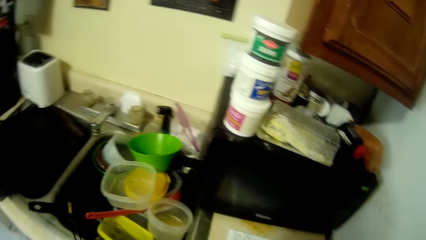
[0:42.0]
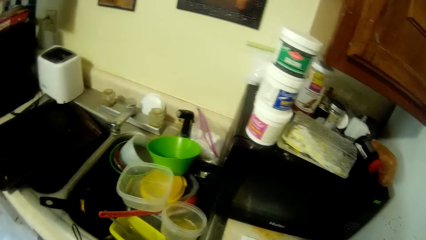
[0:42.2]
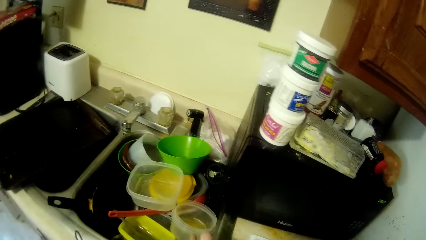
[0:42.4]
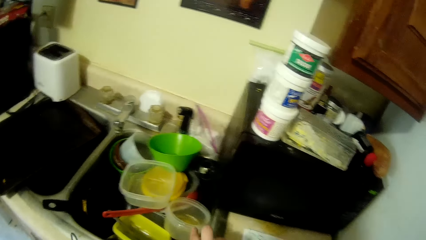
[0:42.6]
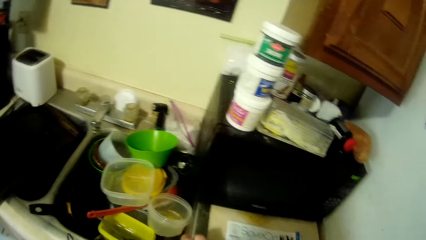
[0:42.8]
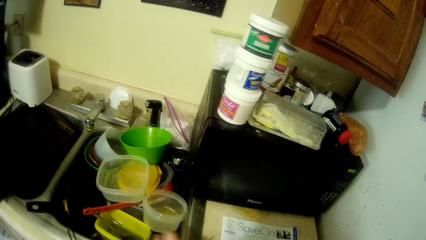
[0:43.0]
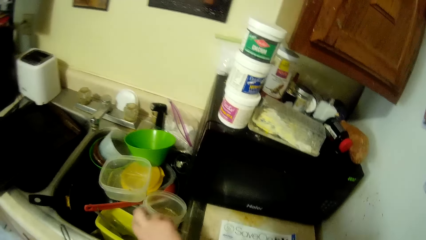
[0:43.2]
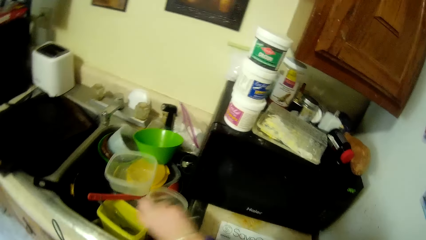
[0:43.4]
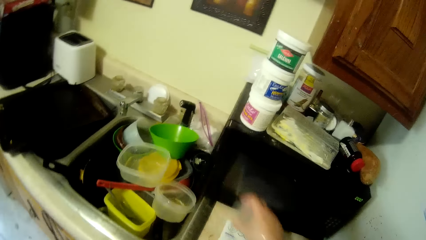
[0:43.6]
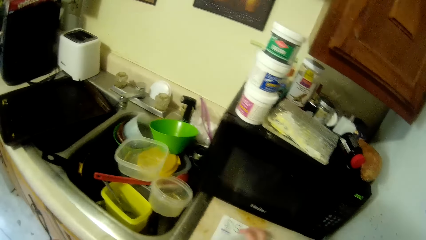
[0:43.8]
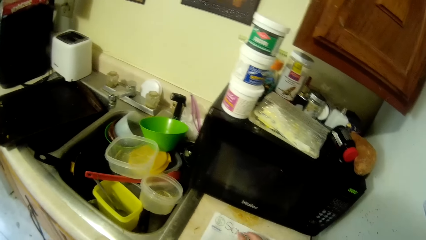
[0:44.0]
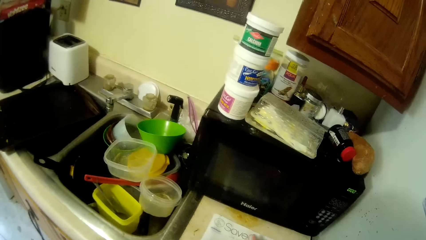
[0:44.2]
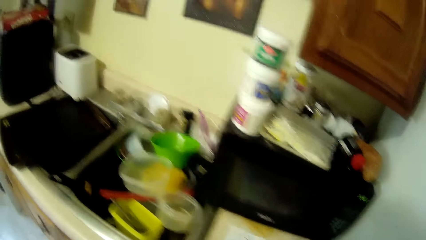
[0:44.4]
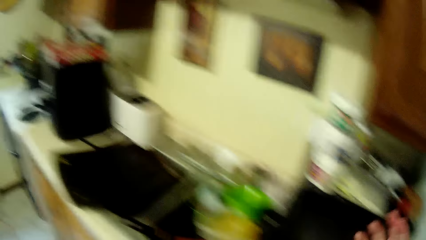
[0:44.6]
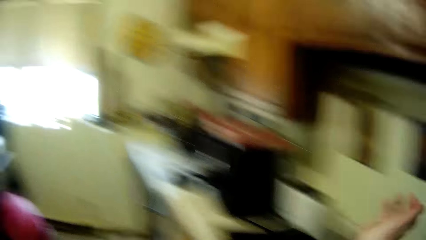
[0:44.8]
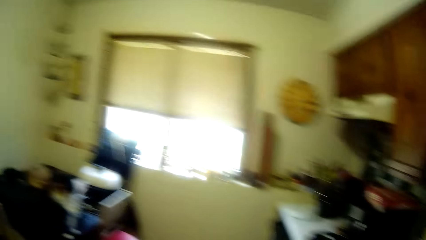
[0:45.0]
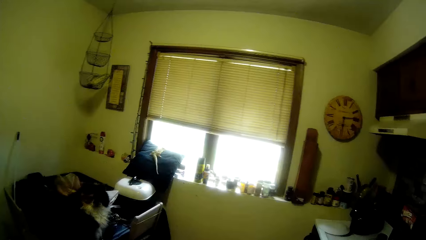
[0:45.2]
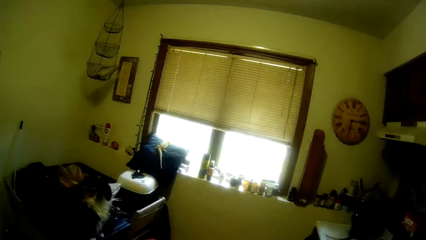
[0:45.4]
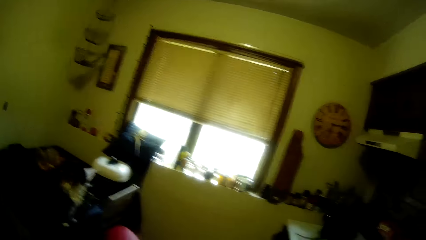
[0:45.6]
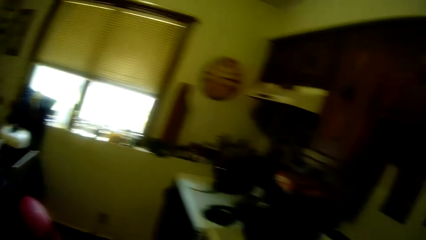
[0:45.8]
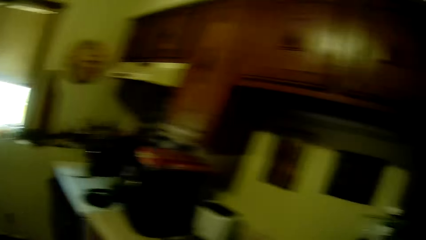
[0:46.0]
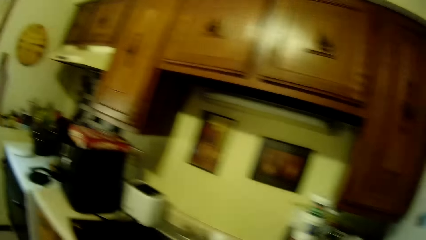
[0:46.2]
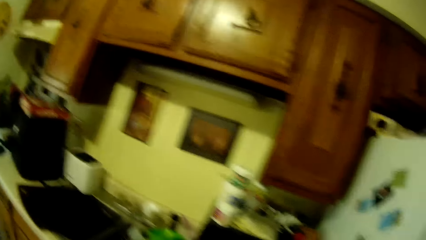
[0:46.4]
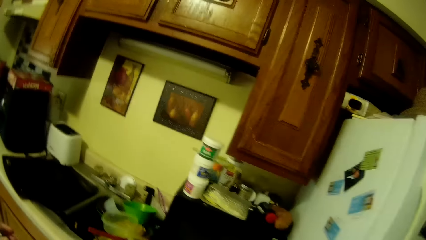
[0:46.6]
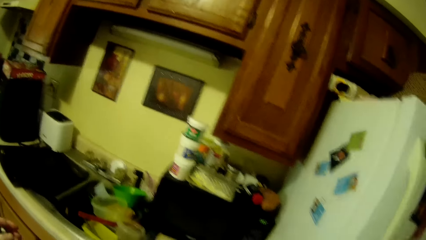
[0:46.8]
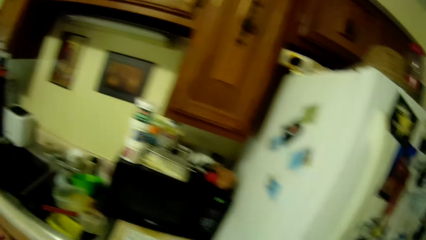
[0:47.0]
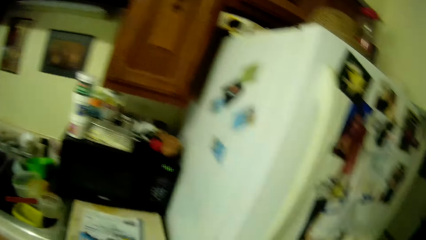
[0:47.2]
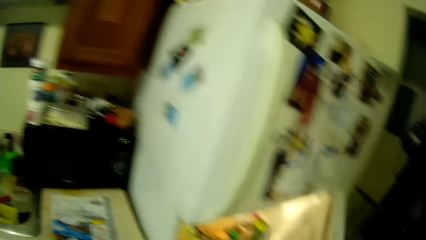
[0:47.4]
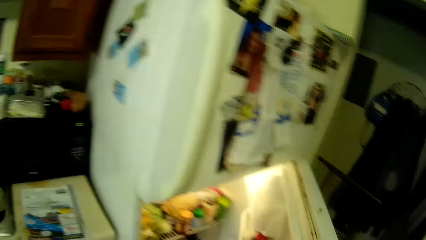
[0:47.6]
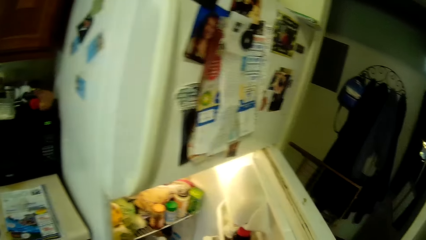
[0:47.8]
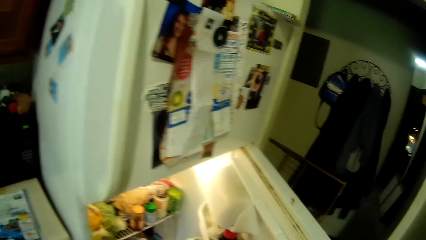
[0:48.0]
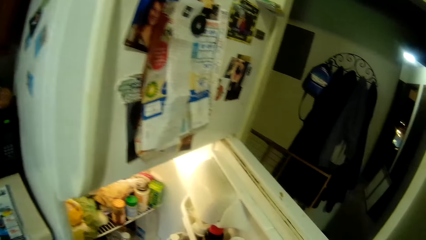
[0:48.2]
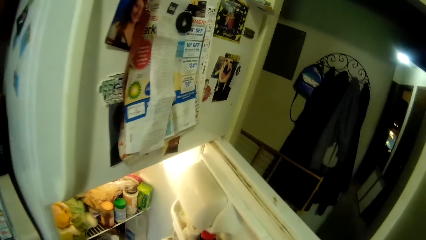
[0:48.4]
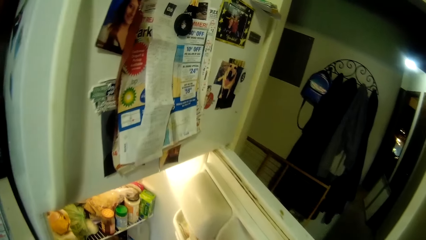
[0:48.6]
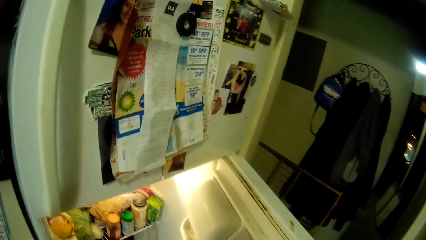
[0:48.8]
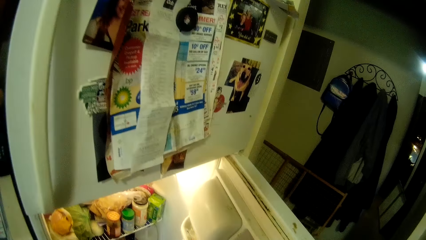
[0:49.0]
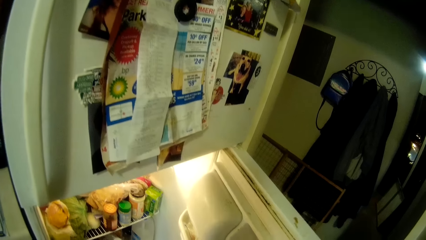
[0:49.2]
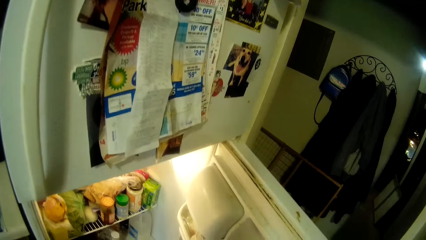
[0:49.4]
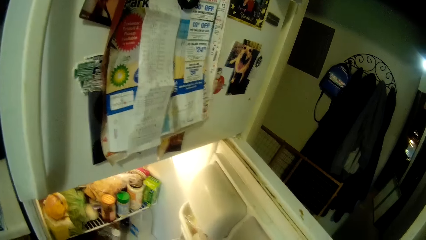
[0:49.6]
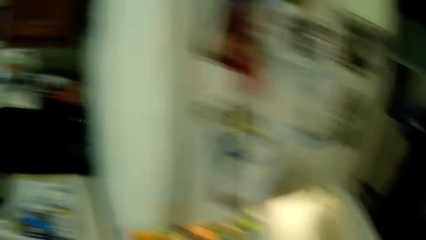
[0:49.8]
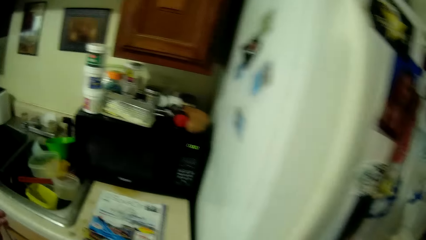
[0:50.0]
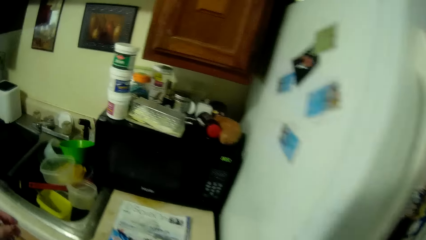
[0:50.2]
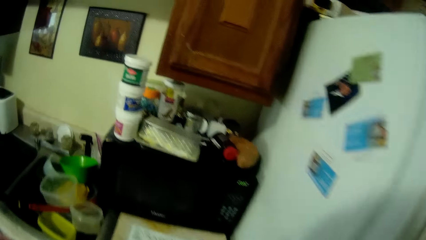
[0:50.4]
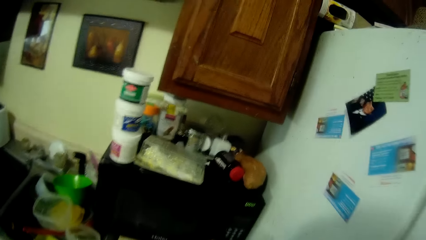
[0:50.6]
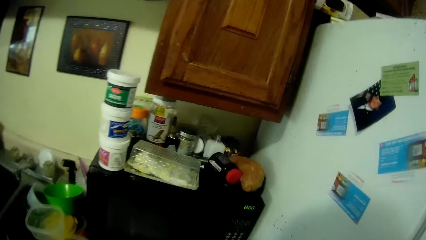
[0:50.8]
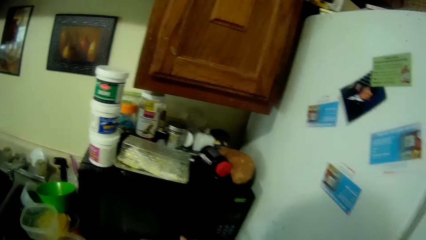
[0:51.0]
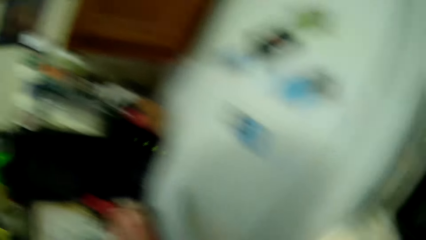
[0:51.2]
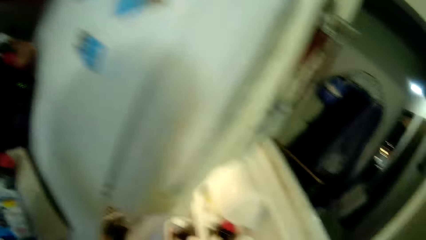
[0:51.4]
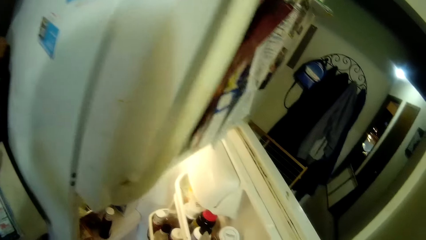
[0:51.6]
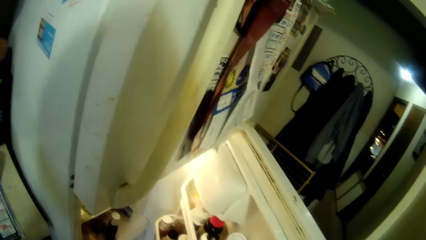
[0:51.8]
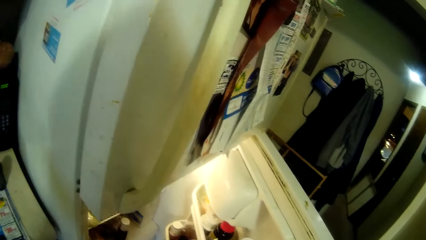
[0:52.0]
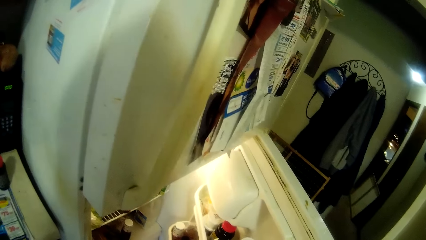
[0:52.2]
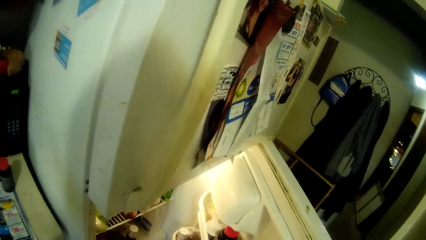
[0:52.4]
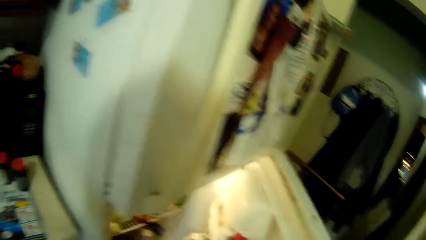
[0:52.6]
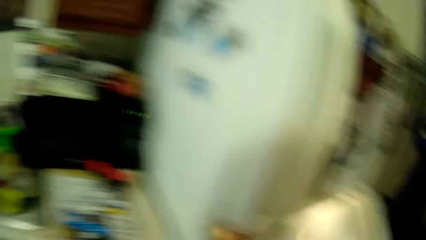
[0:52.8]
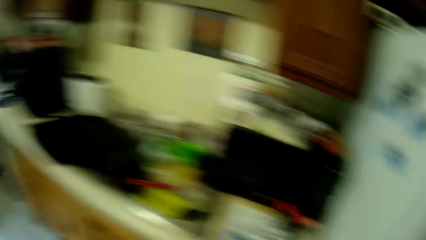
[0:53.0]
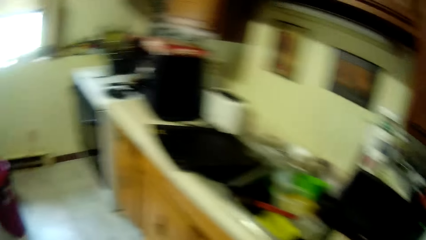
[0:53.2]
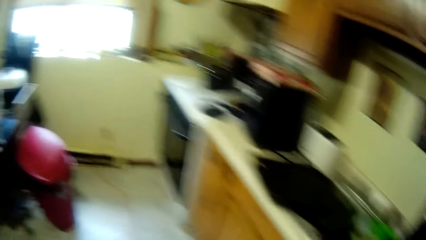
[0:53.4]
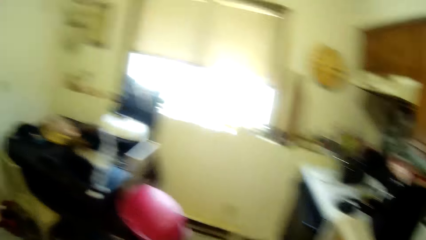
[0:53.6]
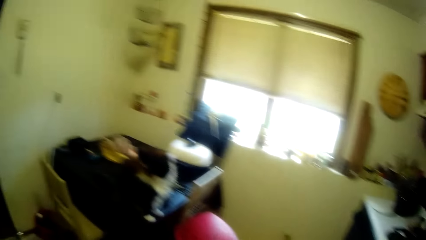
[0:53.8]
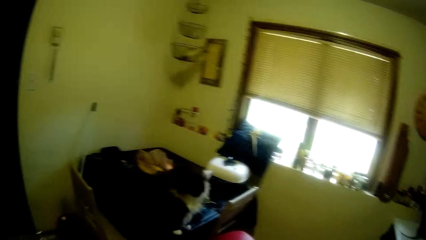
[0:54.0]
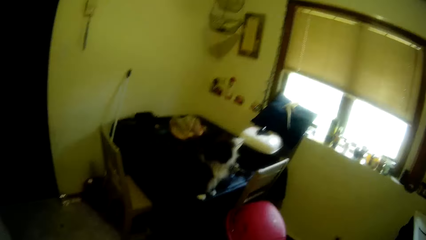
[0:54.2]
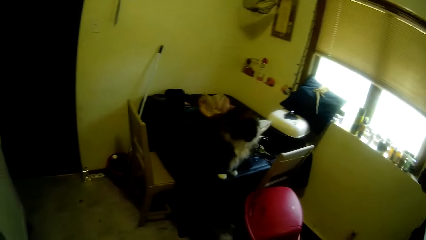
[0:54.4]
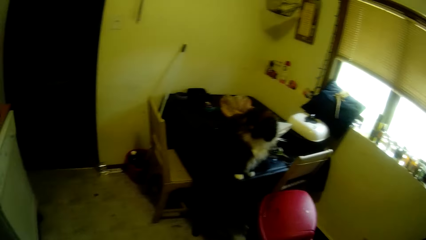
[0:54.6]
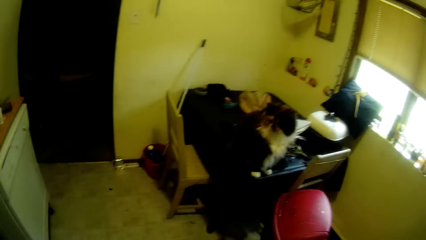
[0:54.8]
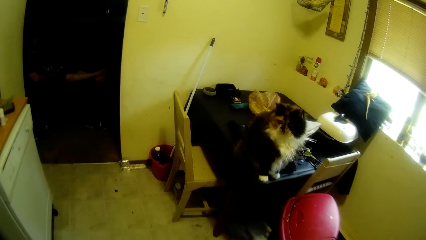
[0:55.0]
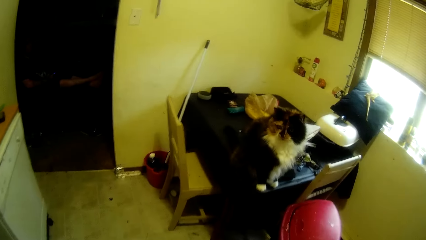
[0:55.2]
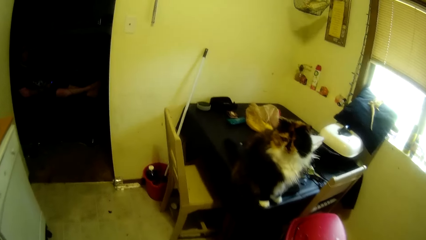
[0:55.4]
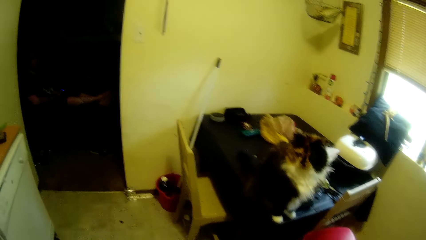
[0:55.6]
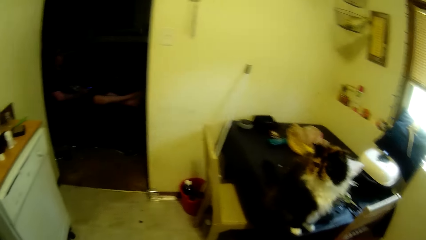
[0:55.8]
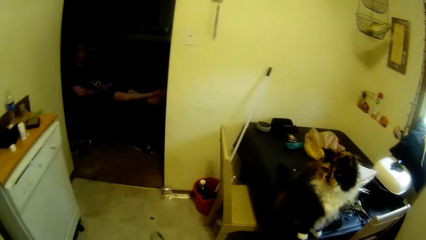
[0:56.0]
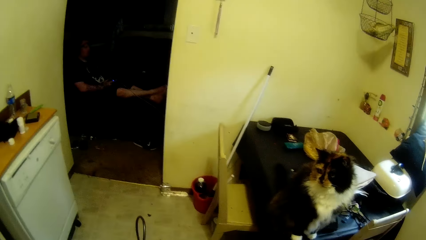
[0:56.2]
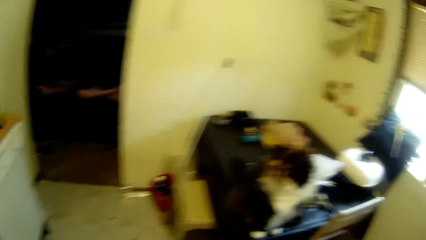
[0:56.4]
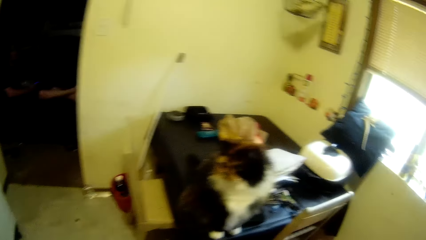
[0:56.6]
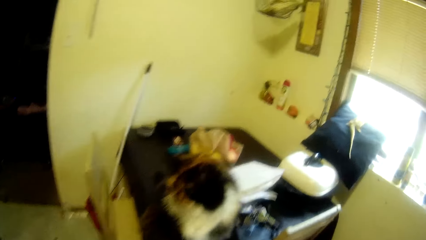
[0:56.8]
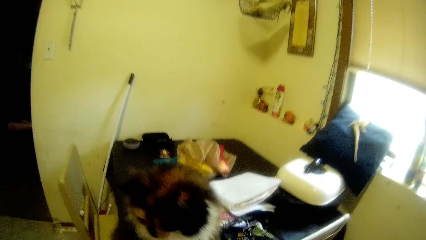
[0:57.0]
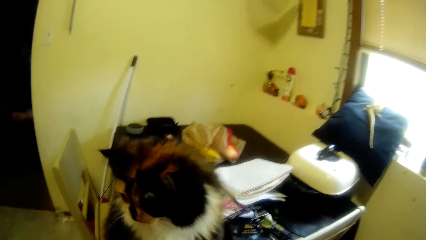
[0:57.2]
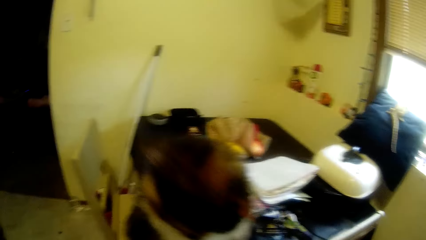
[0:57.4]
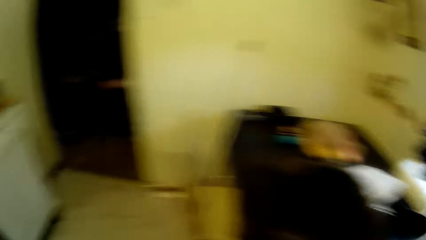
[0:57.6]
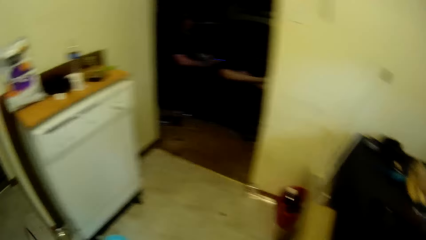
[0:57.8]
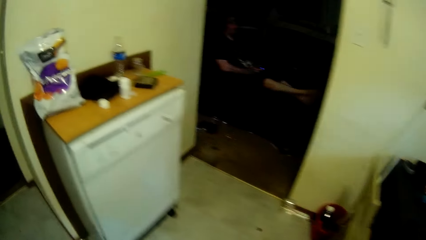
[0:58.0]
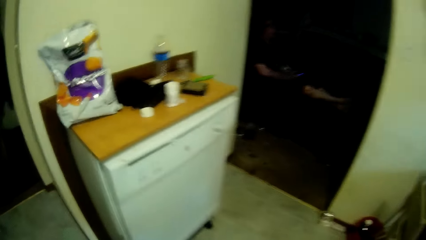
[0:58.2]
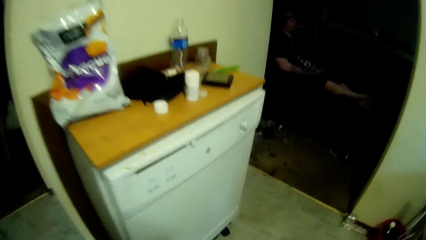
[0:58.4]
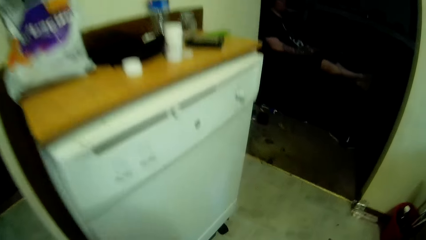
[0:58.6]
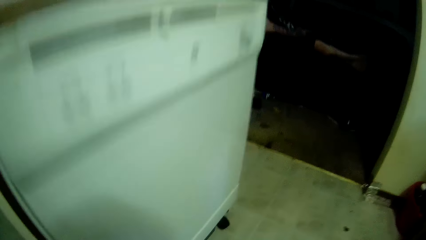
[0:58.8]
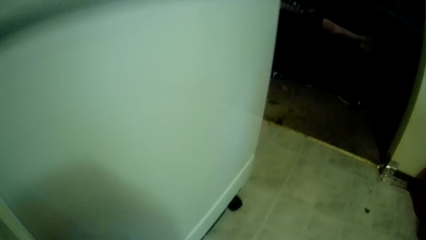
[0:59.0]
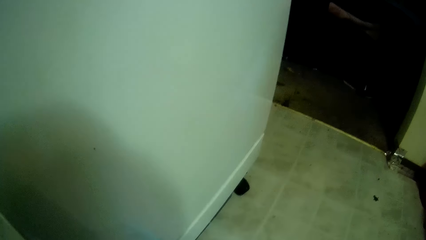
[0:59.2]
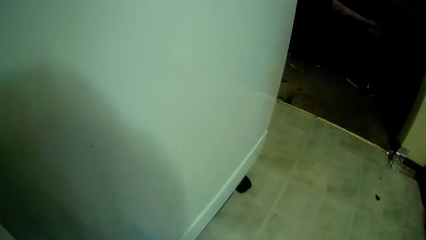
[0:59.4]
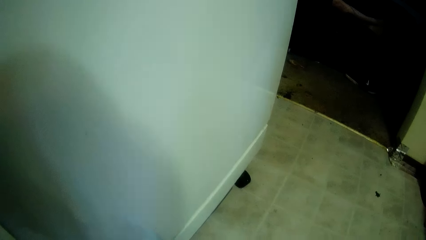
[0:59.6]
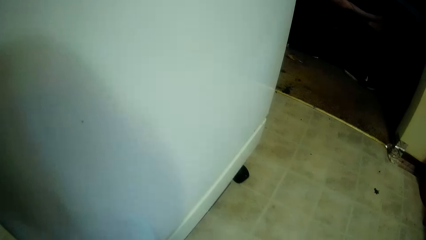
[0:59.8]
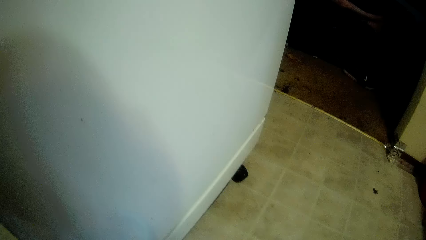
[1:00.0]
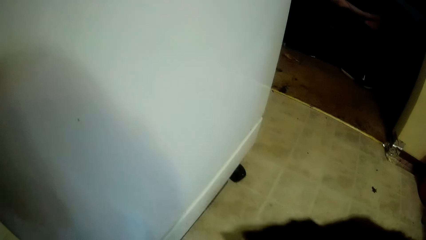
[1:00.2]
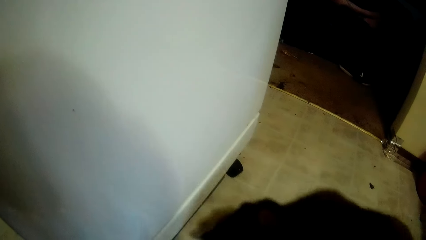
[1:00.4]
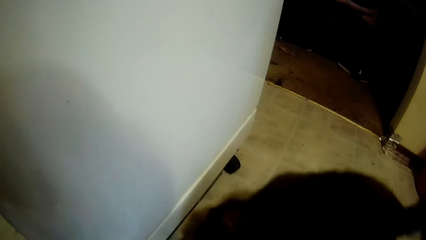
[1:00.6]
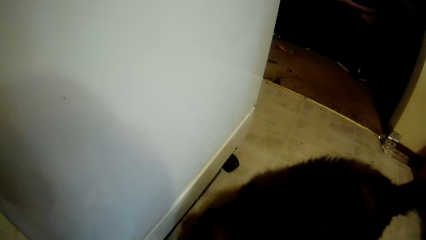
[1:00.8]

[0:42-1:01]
The camera wearer shakes a hand. They move a hand. They look around. They open the refrigerator. They look around. They walk around.
